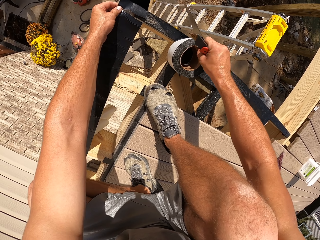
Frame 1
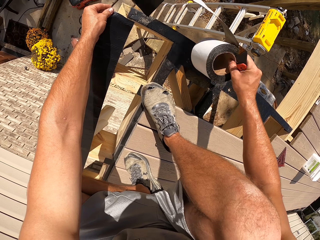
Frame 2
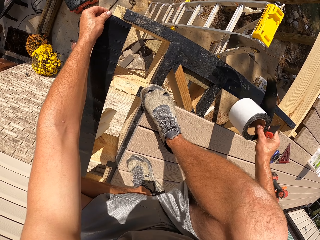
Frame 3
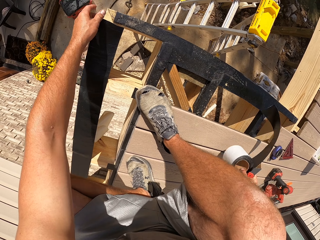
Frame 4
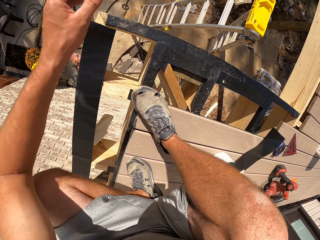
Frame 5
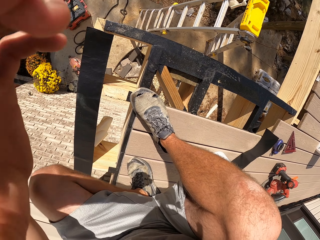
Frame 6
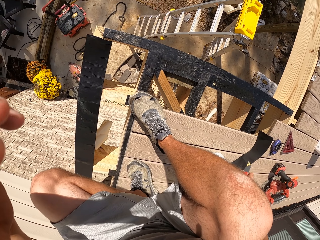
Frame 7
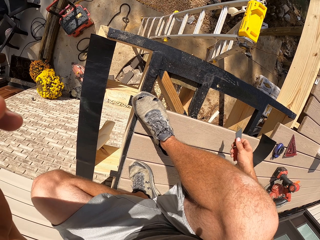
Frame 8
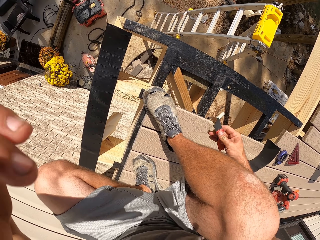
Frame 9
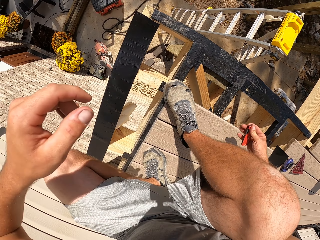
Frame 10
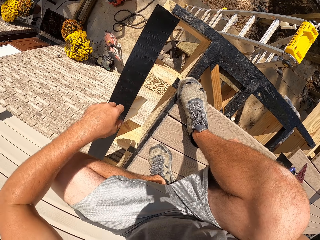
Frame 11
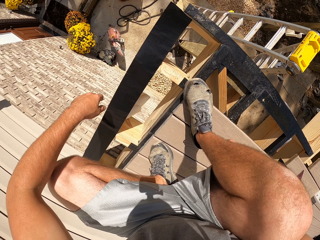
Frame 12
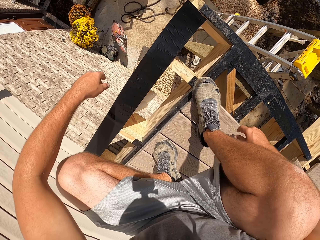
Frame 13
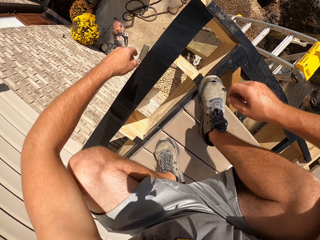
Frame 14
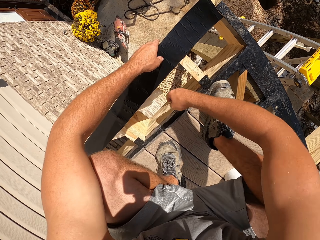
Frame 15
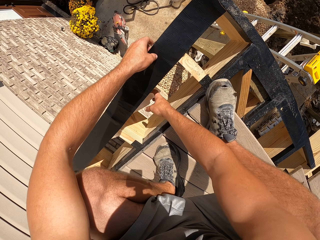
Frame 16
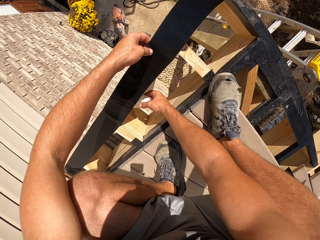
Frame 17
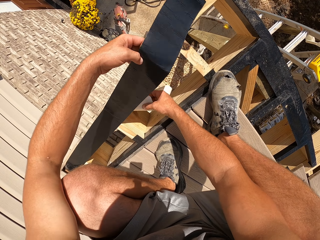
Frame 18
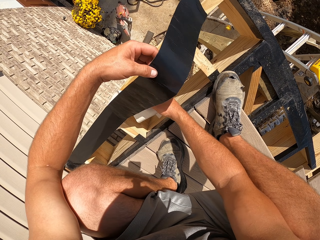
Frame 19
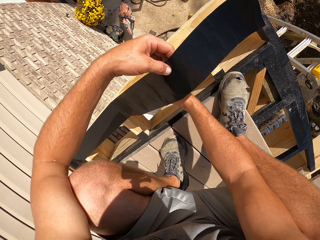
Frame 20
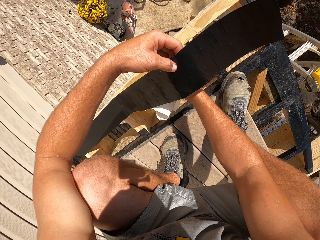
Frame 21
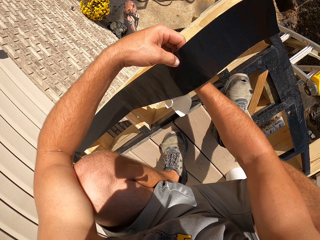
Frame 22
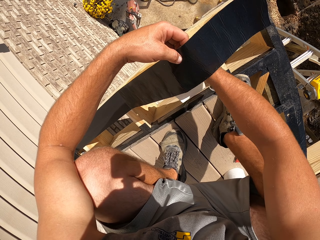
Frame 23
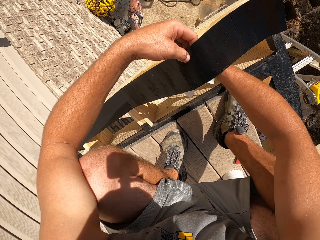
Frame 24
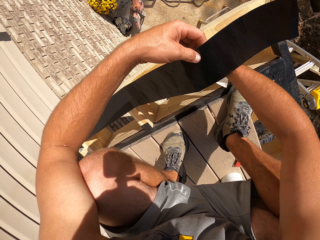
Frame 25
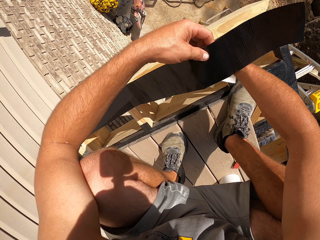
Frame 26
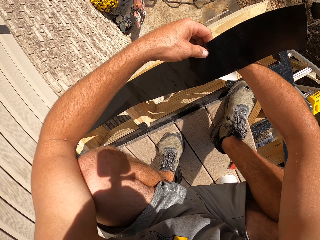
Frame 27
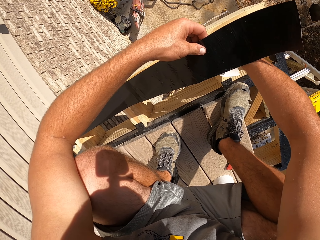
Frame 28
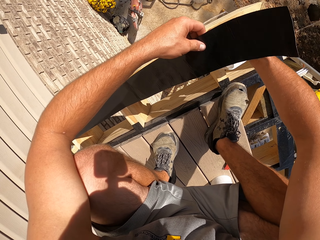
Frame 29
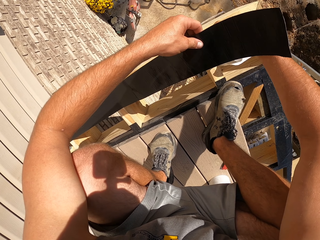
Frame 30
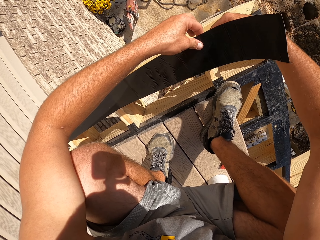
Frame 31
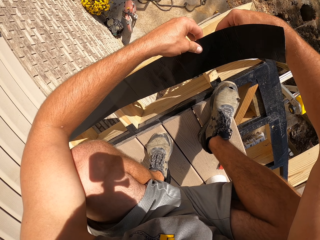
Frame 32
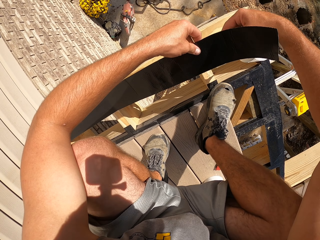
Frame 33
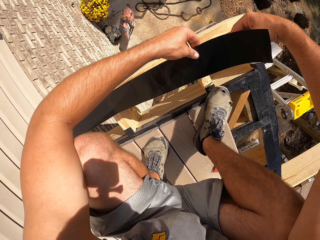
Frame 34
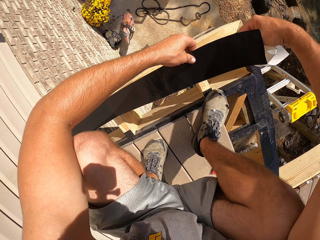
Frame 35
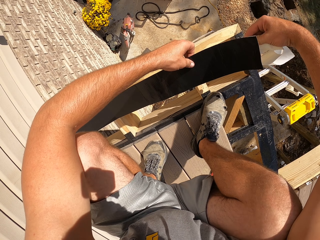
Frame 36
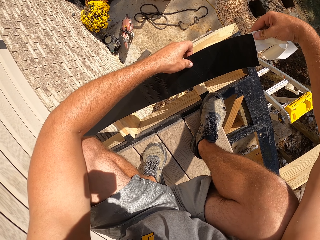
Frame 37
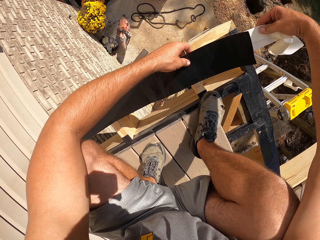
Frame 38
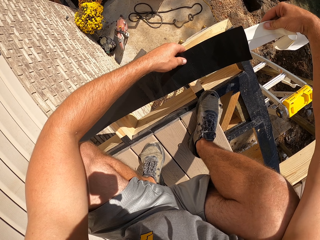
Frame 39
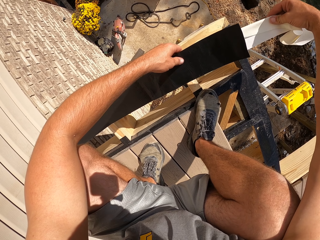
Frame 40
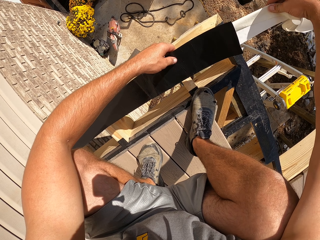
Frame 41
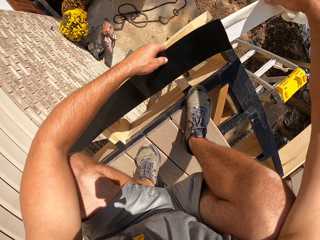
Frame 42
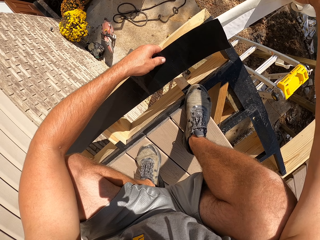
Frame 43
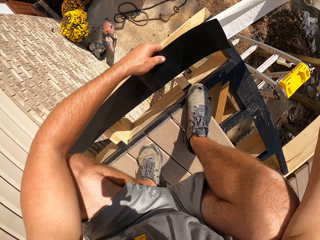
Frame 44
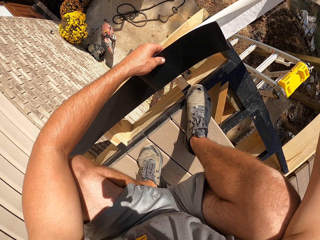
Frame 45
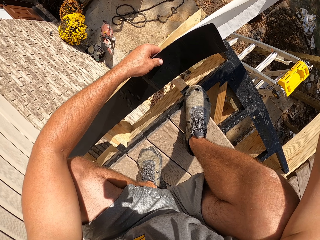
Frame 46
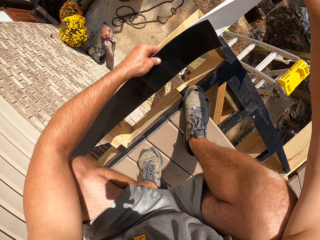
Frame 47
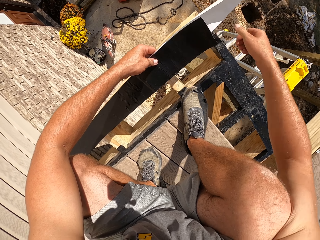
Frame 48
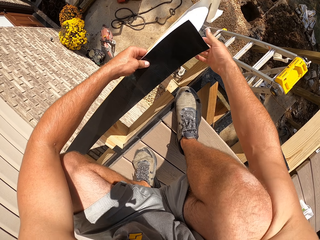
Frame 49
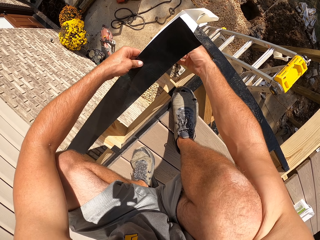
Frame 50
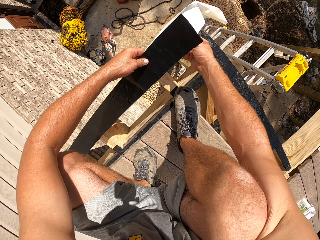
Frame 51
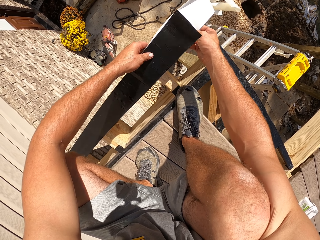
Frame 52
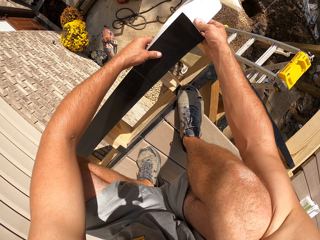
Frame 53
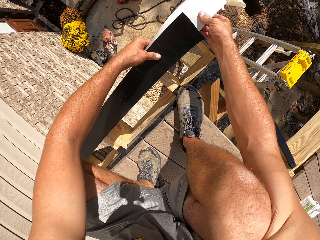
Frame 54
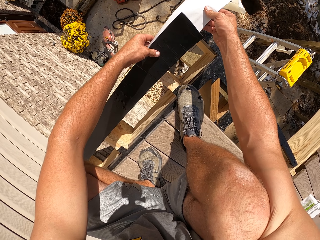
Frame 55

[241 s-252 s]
The camera wearer picks the tape on top of the timber. He puts the tape on top of the timber. He lifts his right hand up. He touches the tape and holds the tape. He removes a paper on the tape.

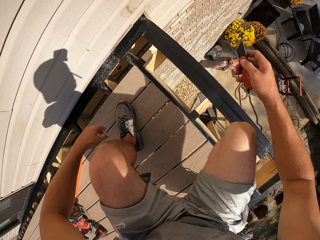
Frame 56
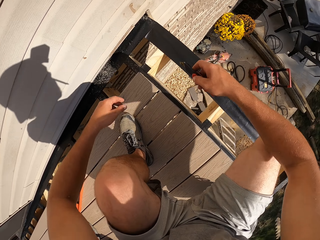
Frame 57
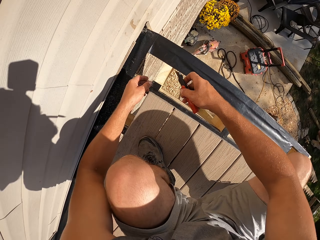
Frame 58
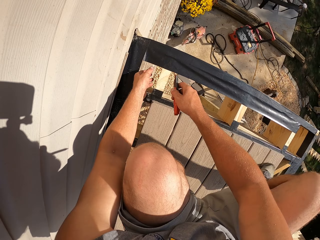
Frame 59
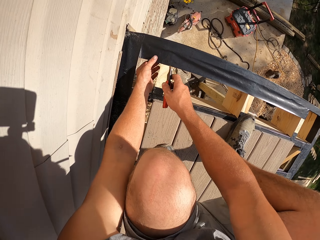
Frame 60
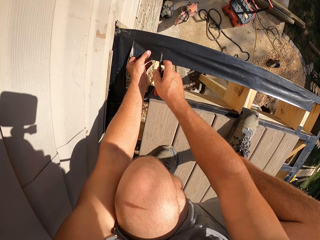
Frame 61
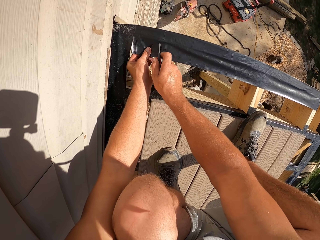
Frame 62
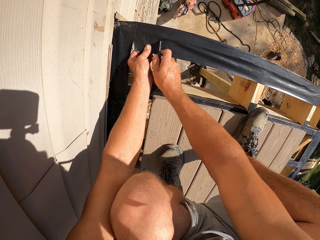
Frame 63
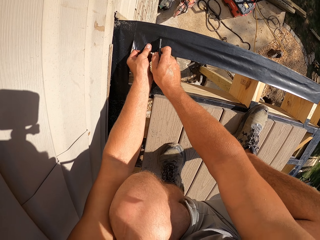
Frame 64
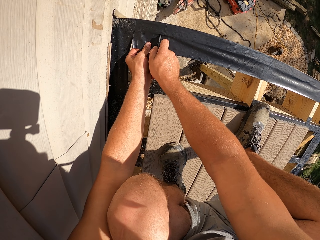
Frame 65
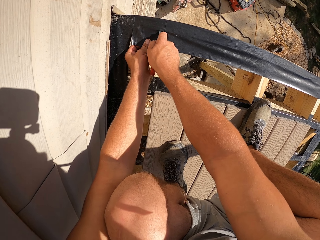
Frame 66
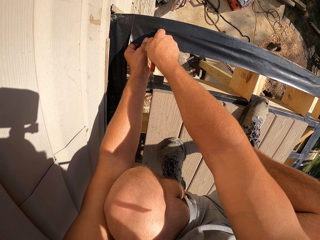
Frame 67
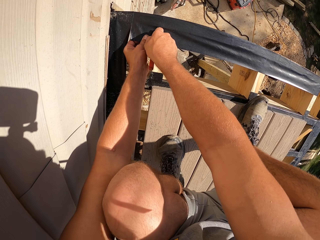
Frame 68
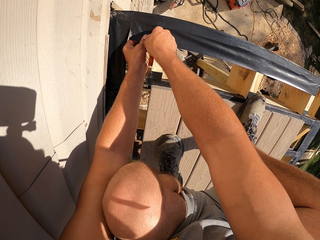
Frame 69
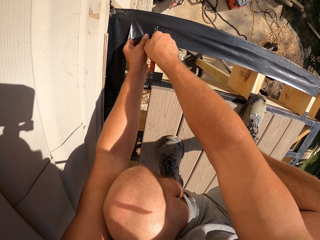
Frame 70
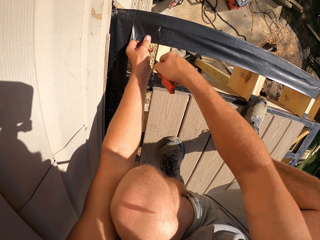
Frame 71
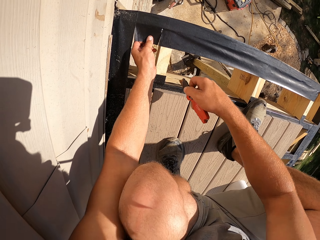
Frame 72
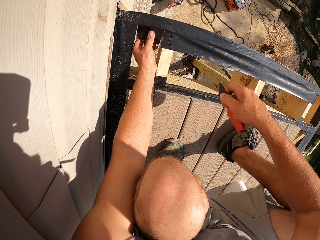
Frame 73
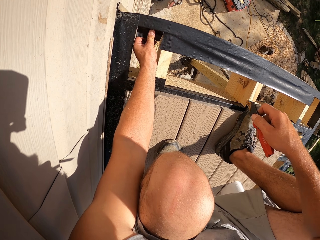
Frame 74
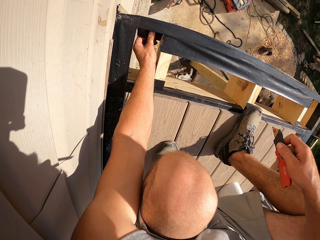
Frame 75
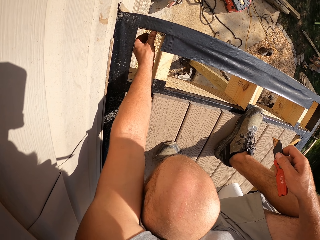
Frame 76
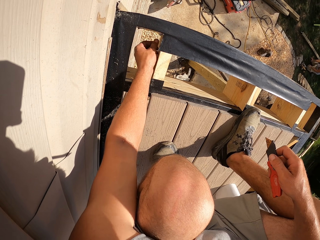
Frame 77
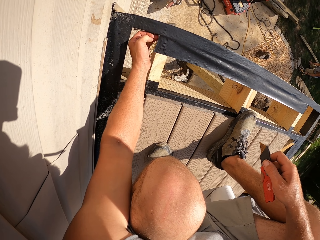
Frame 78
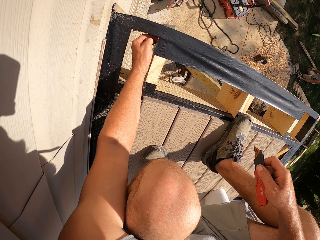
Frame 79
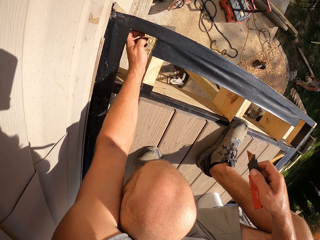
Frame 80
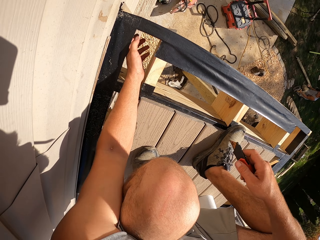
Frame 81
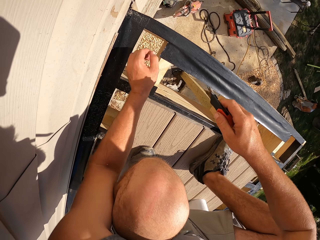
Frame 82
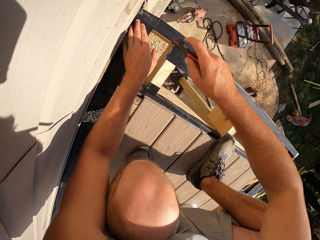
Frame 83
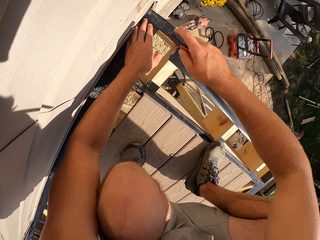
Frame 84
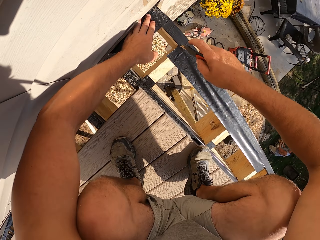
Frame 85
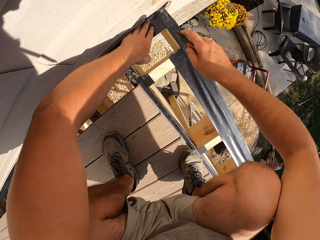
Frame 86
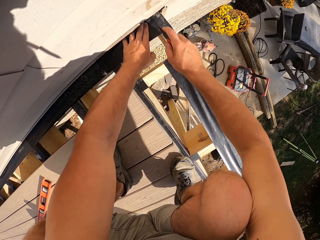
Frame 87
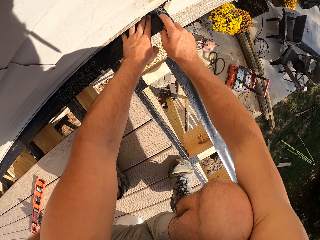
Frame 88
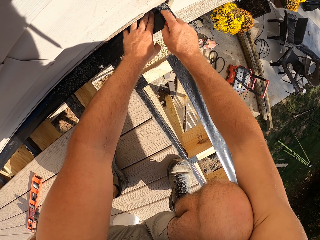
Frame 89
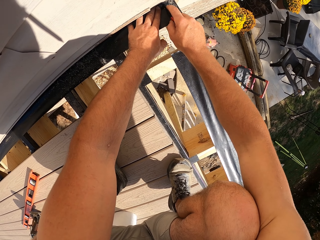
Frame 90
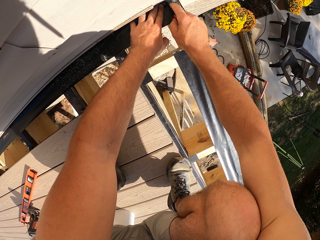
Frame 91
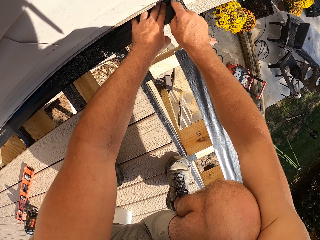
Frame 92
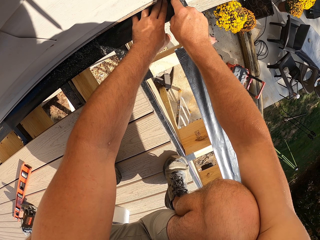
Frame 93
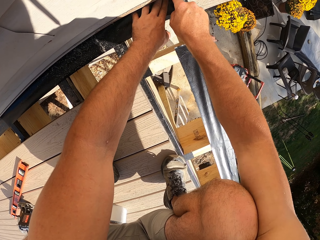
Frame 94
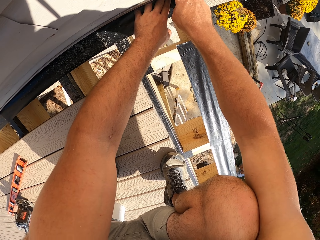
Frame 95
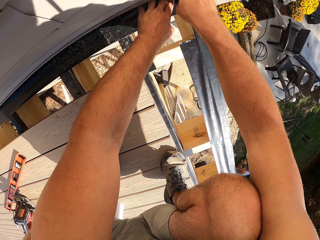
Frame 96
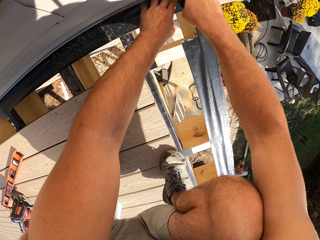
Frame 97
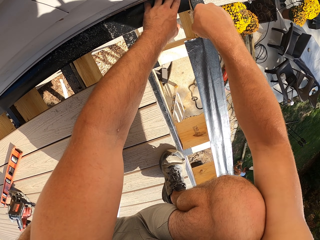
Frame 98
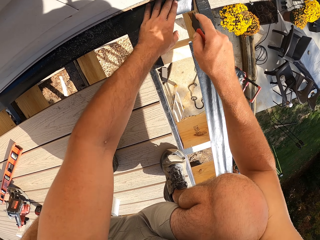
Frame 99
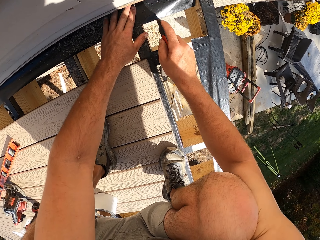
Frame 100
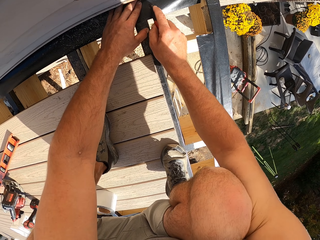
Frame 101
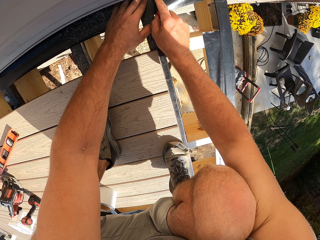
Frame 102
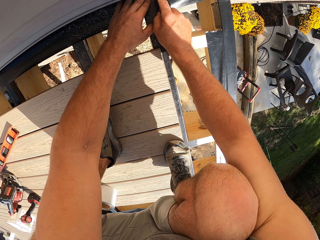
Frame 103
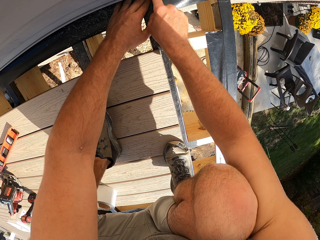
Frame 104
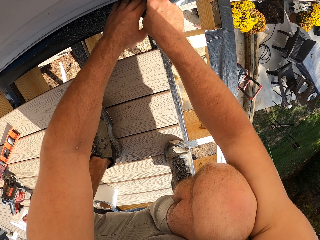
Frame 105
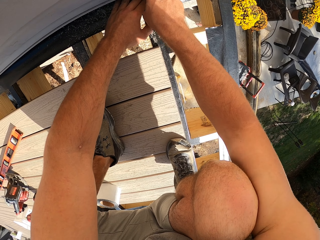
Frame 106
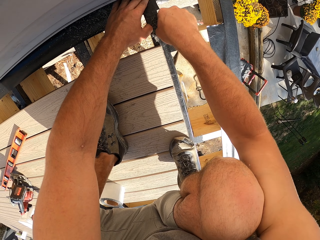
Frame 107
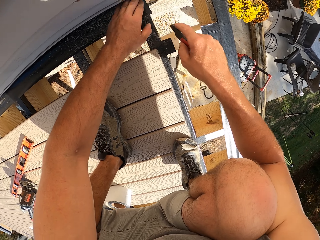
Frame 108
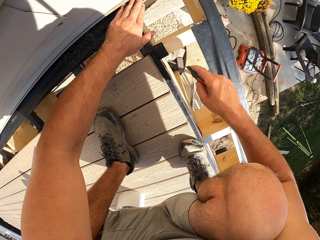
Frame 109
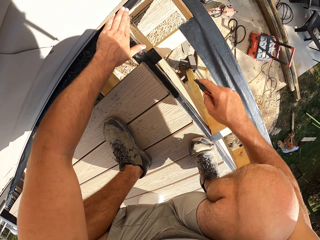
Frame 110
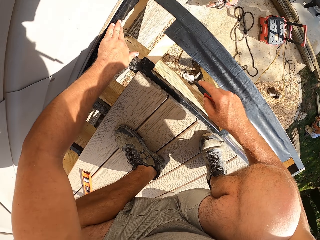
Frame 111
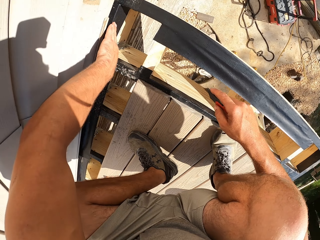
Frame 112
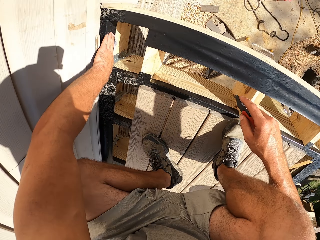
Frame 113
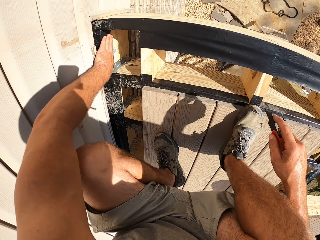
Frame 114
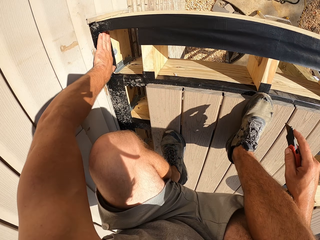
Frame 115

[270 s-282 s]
The camera wearer moves to the other side. They cut a tape with something. They tape a timber. They cut the tape.
